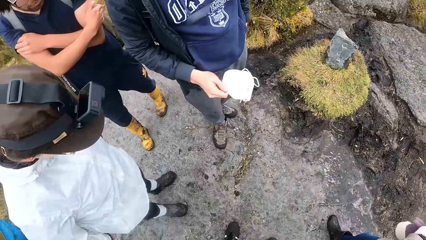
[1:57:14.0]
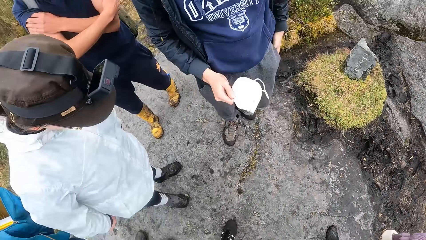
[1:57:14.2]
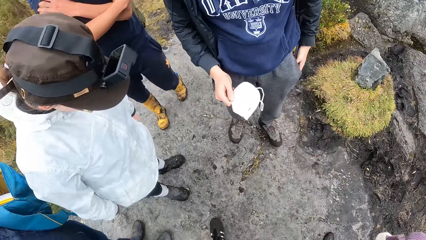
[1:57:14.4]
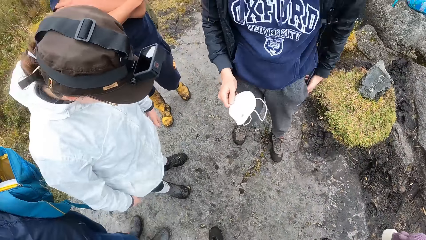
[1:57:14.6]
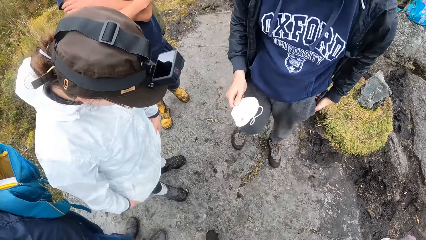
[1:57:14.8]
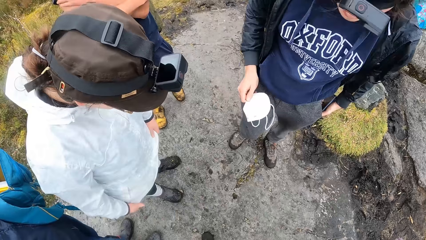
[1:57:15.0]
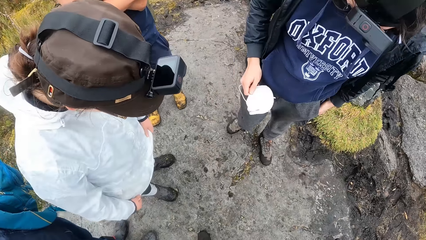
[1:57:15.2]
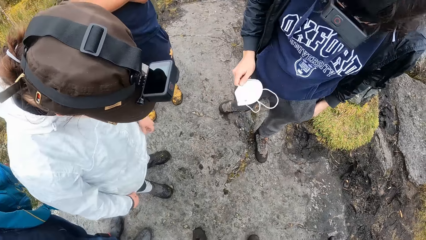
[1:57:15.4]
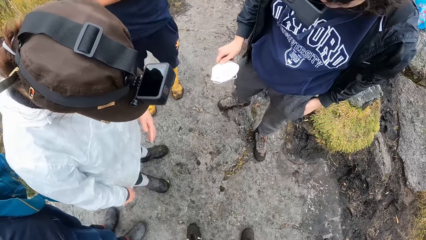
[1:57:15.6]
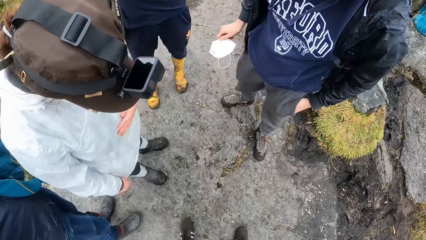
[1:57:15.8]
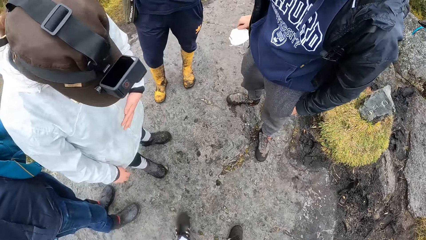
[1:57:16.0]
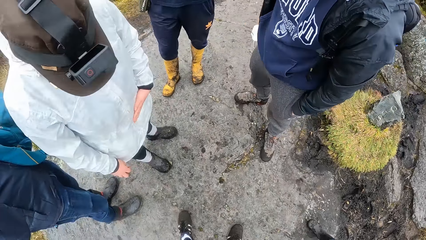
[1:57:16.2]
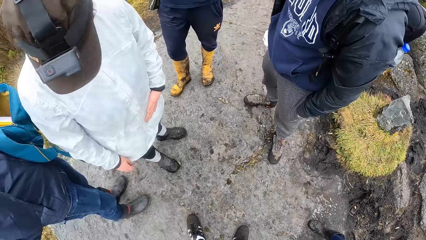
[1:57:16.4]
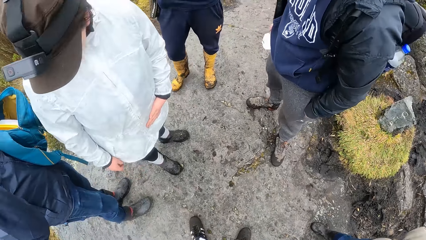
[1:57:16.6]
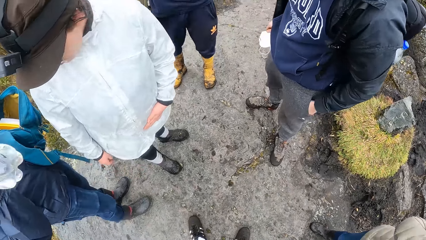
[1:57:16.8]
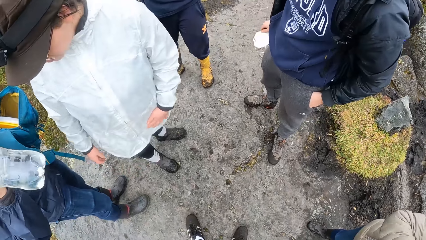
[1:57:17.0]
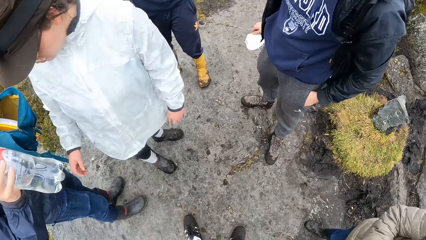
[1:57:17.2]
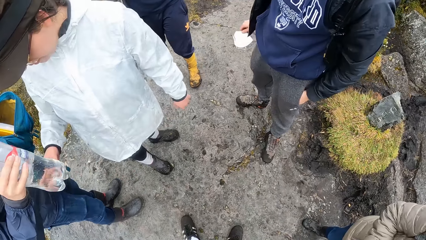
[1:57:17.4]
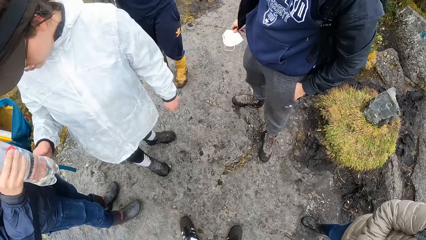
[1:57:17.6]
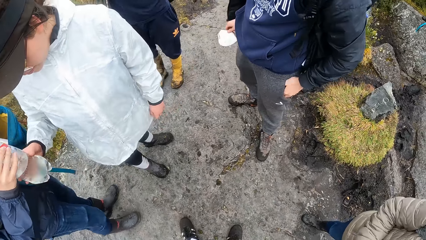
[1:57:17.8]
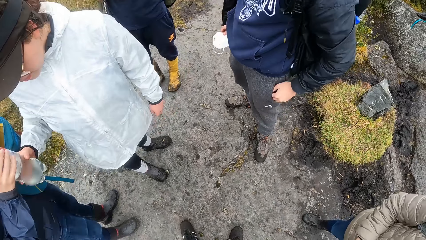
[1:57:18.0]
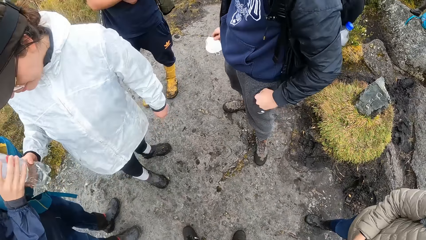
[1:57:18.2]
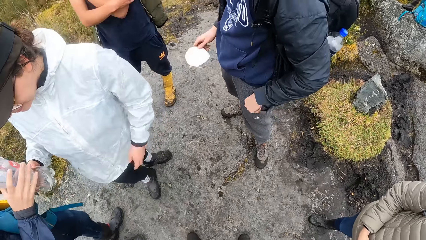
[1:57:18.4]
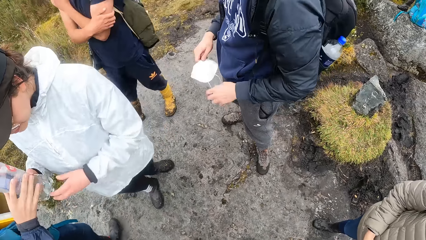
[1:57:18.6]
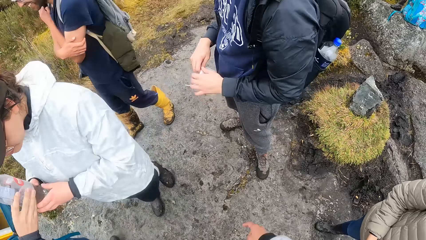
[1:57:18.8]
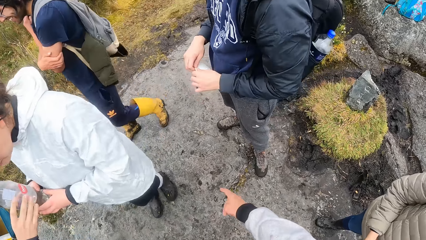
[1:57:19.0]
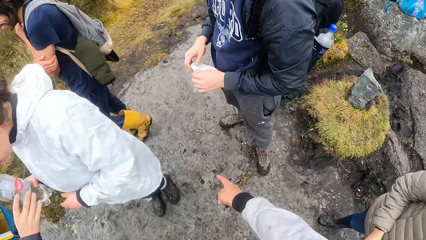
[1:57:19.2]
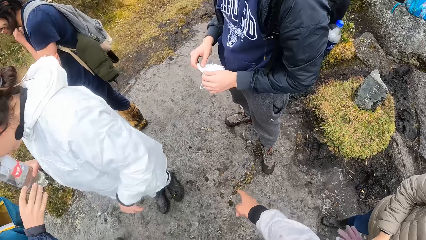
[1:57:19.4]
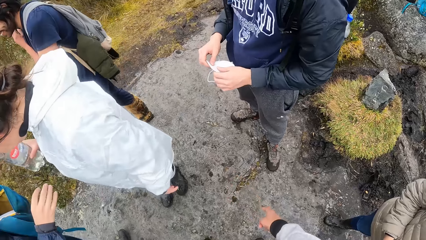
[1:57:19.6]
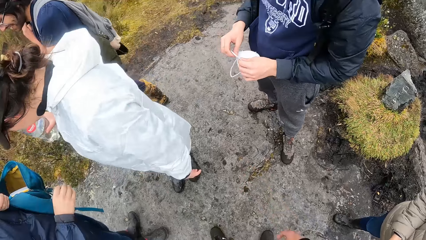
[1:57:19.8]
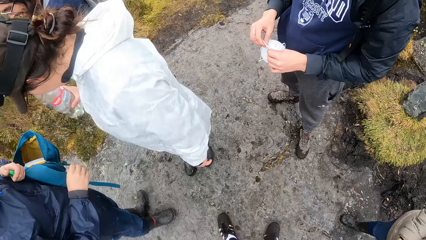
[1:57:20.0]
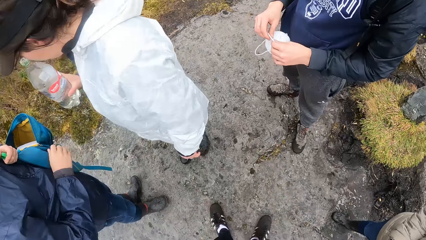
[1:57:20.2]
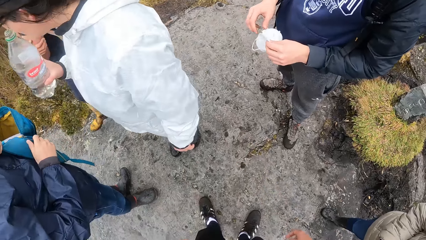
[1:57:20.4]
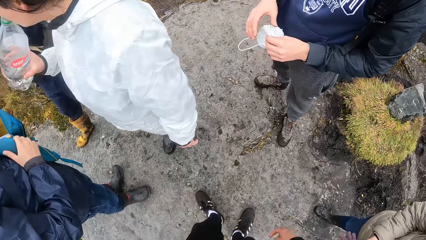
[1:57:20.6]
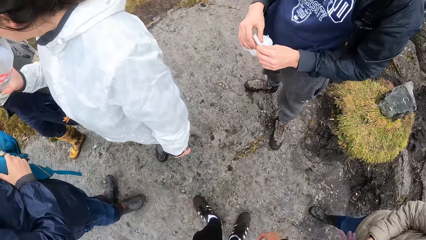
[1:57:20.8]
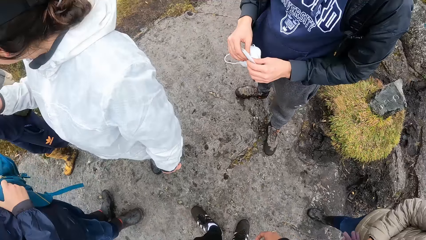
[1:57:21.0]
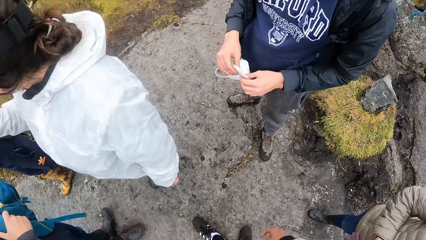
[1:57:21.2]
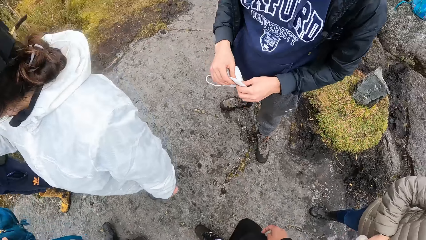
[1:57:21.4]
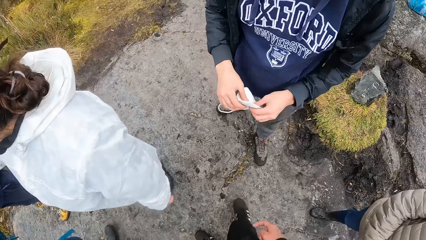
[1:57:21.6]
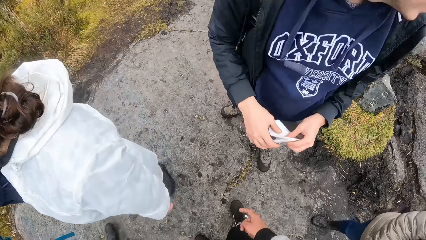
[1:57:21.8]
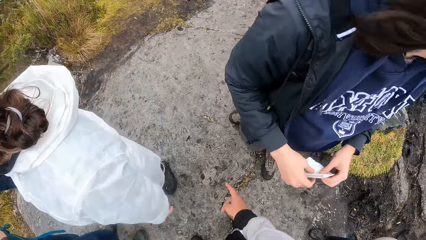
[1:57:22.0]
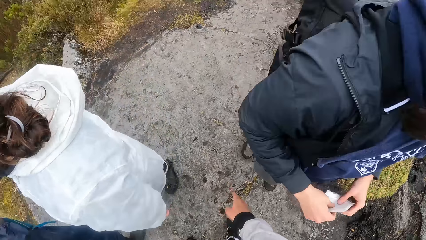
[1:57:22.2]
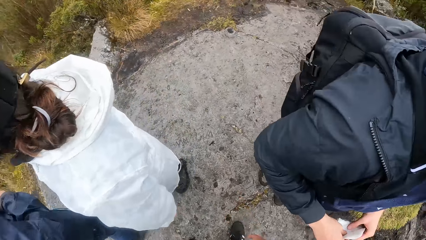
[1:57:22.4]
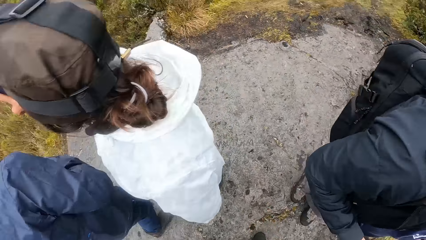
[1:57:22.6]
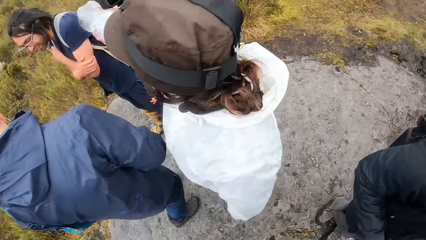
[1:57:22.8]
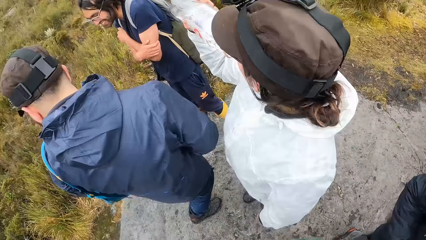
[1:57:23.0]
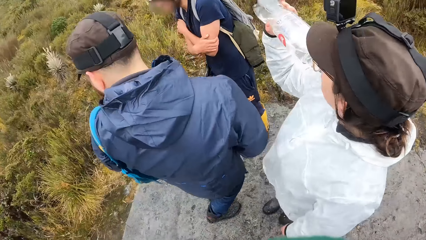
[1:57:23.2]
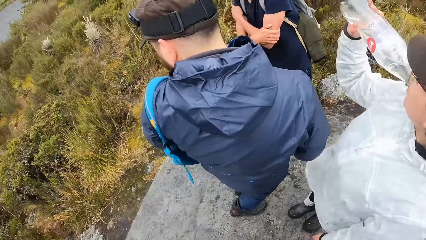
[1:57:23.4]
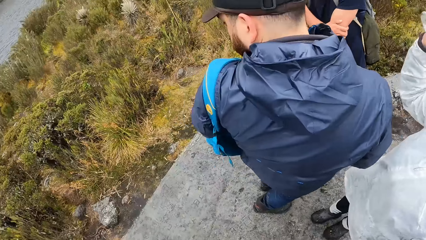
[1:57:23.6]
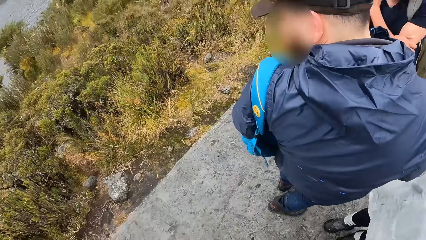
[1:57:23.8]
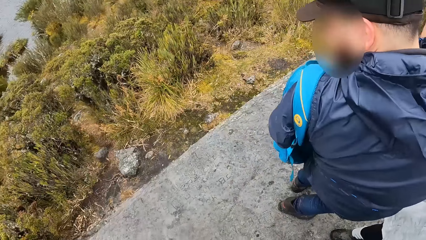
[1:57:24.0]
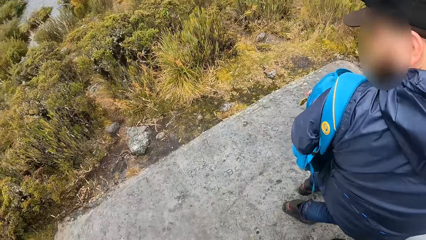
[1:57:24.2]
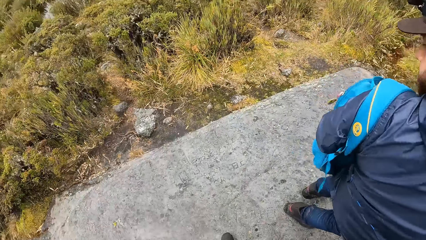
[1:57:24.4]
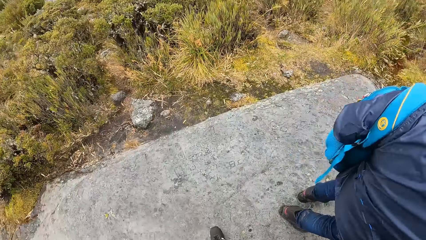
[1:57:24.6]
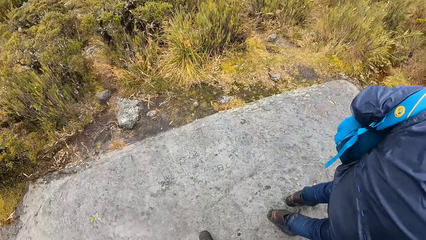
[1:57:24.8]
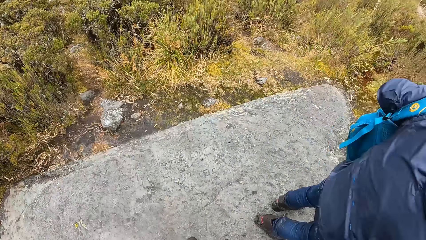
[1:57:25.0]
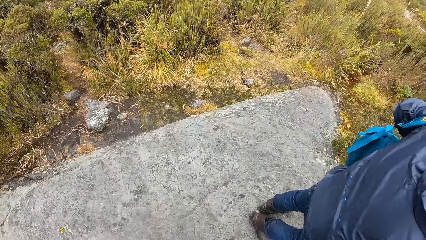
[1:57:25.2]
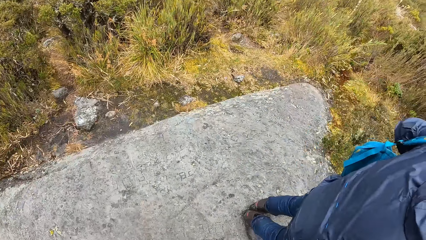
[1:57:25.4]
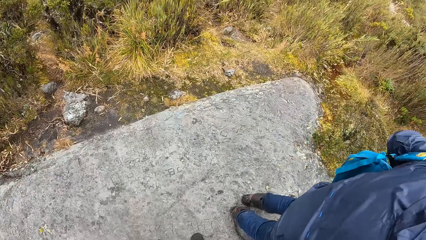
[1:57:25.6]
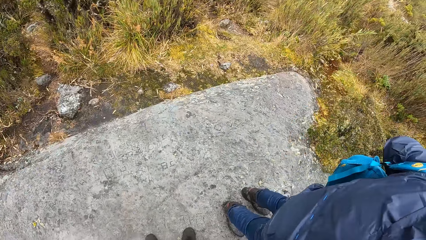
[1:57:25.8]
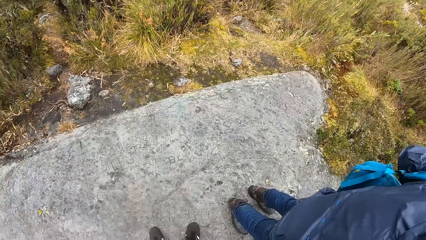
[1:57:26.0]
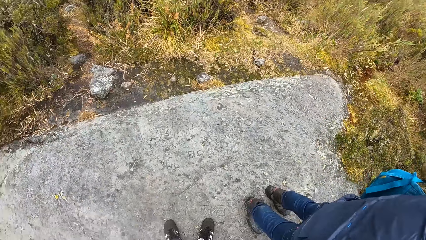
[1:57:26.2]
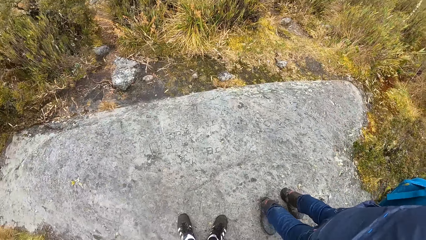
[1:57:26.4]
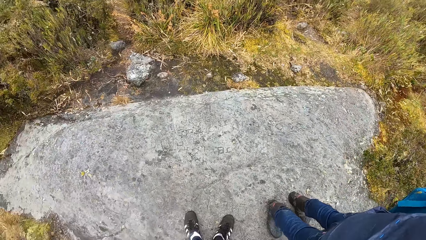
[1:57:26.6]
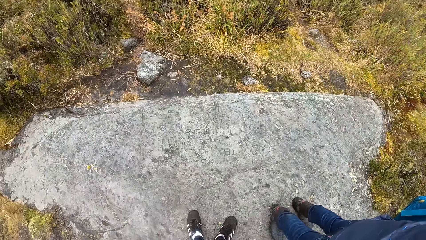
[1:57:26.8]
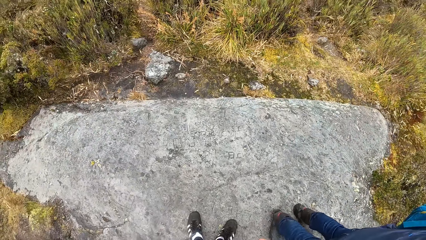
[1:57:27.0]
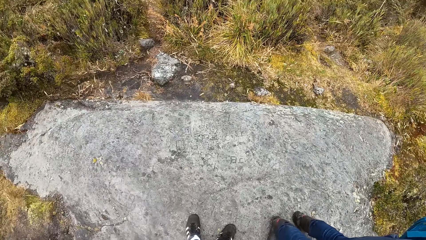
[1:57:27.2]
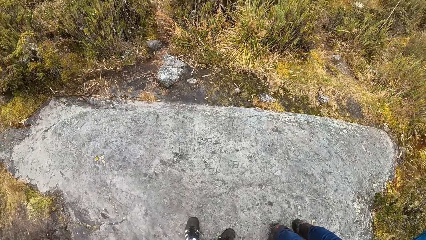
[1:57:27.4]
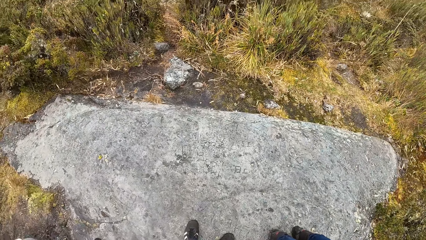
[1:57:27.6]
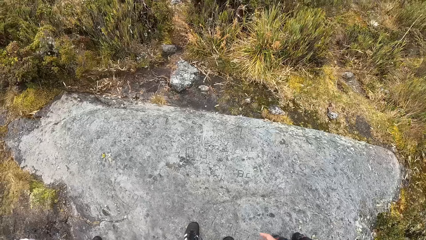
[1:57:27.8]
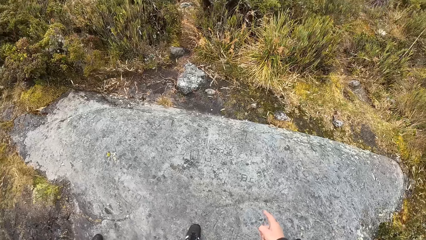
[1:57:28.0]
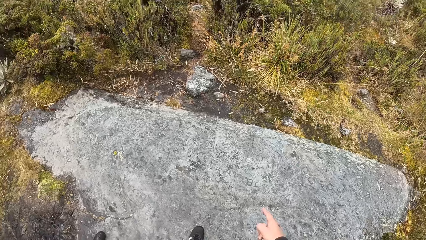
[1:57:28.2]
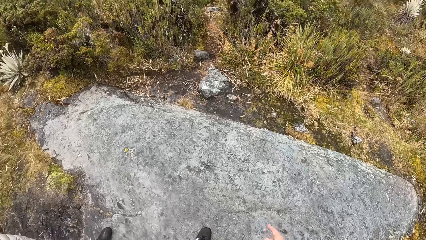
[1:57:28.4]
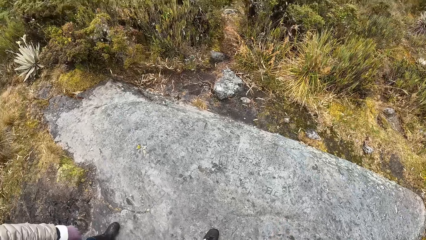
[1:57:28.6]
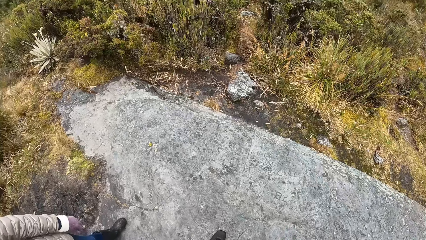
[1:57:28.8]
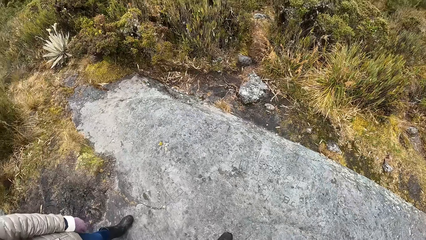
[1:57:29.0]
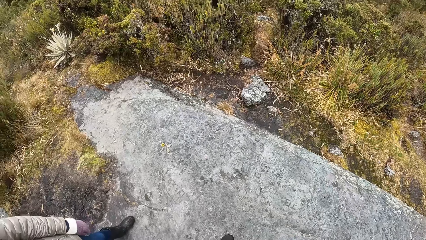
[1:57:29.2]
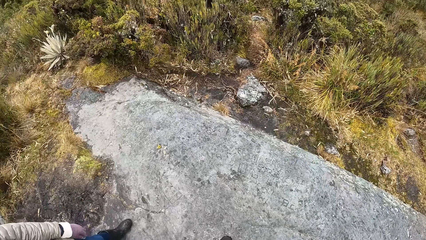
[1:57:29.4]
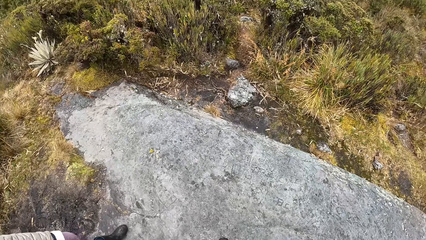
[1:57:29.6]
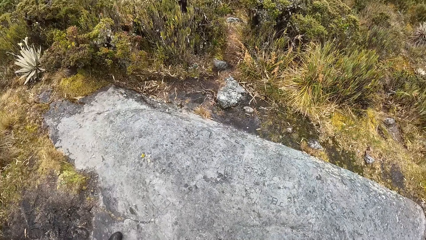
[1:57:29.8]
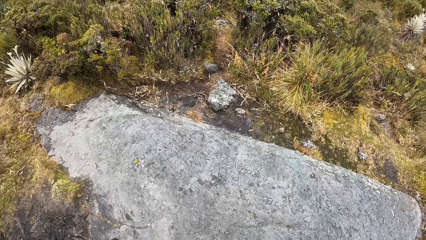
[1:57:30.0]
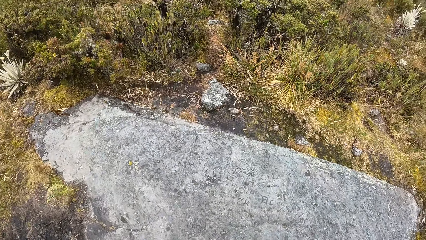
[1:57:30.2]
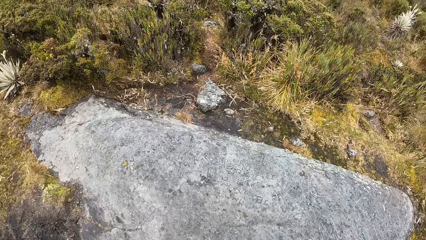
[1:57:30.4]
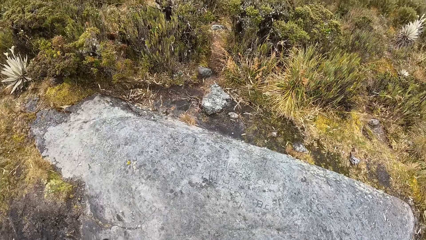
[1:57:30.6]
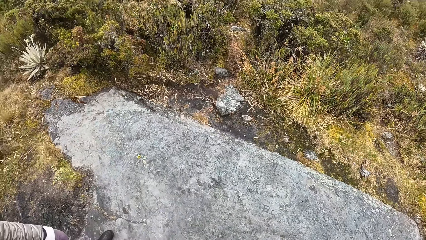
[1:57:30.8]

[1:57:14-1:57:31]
A woman drinks a bottle of water with her right hand.
